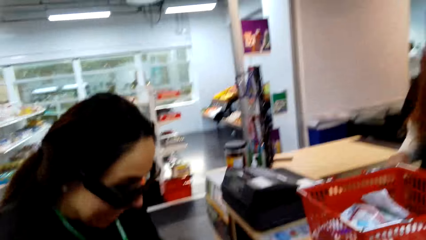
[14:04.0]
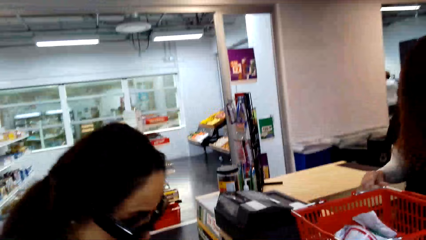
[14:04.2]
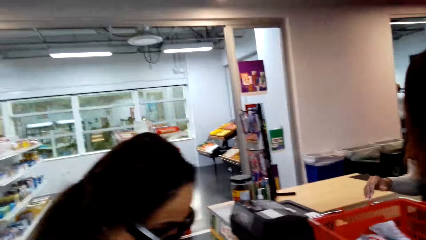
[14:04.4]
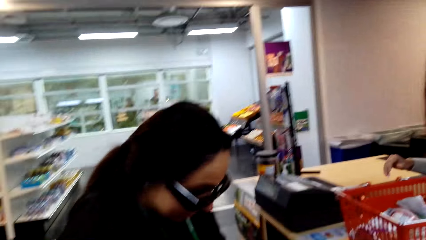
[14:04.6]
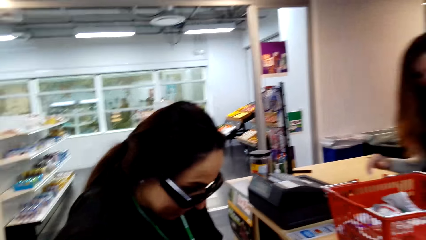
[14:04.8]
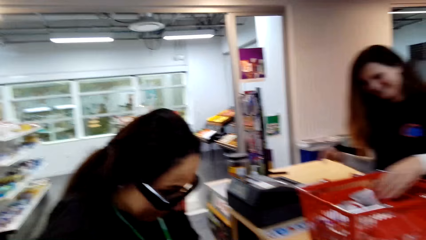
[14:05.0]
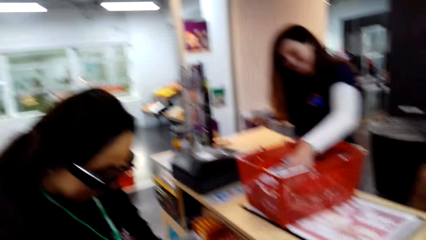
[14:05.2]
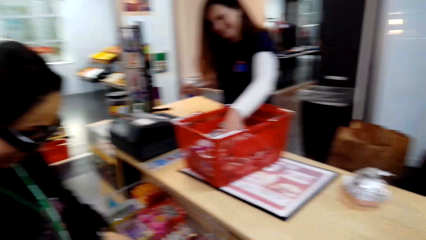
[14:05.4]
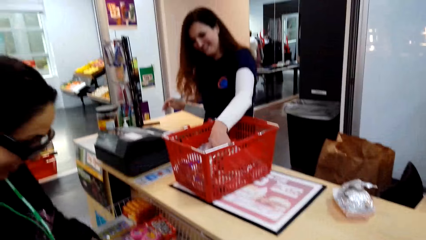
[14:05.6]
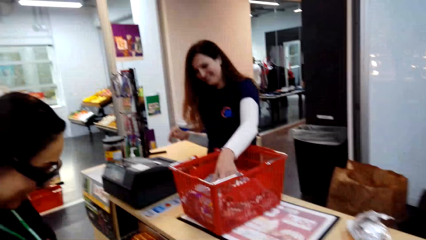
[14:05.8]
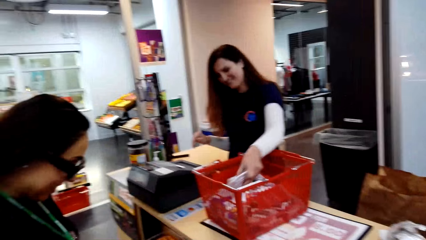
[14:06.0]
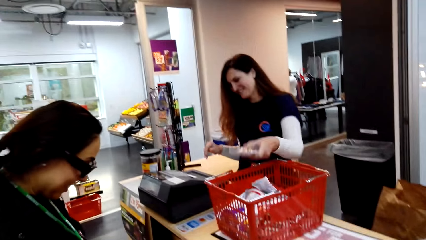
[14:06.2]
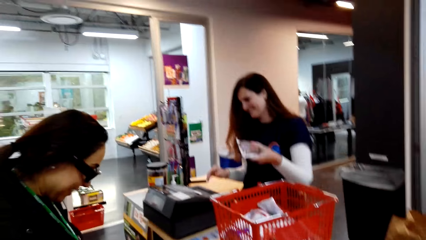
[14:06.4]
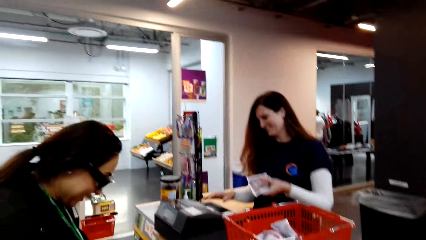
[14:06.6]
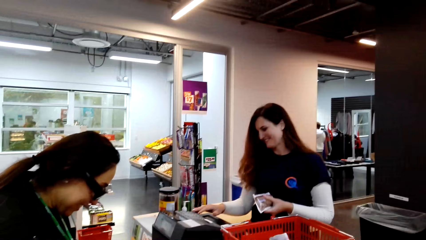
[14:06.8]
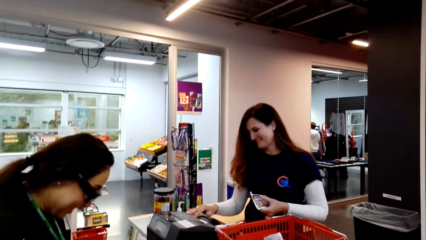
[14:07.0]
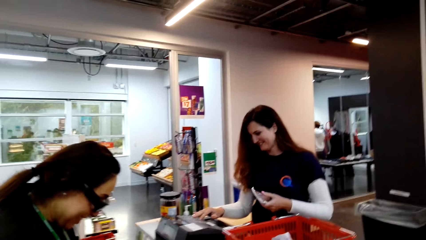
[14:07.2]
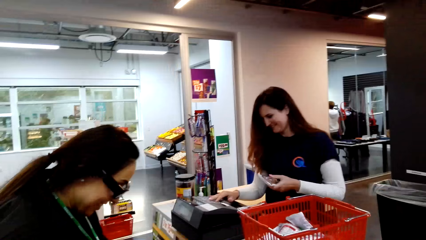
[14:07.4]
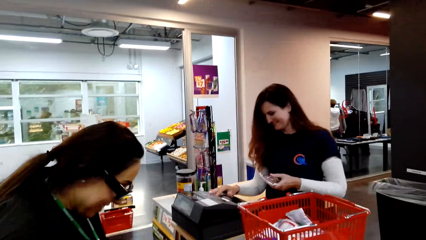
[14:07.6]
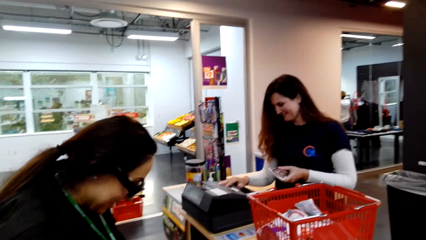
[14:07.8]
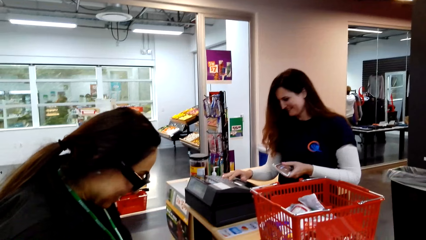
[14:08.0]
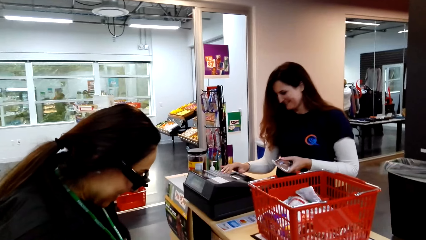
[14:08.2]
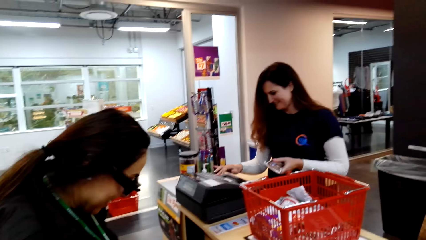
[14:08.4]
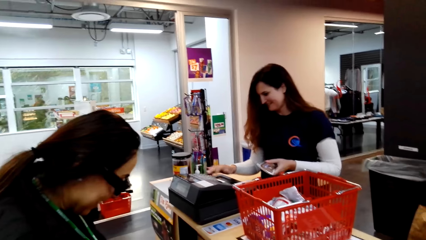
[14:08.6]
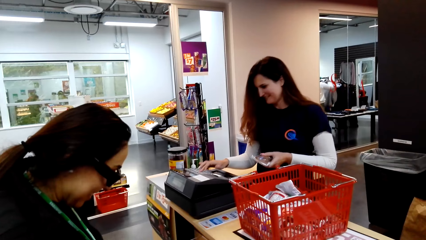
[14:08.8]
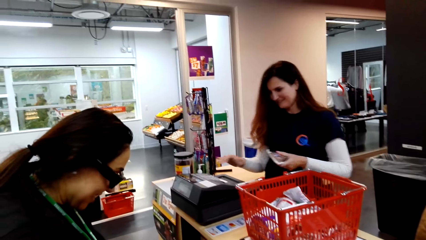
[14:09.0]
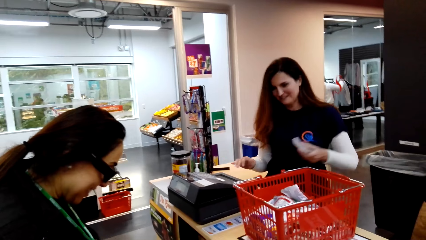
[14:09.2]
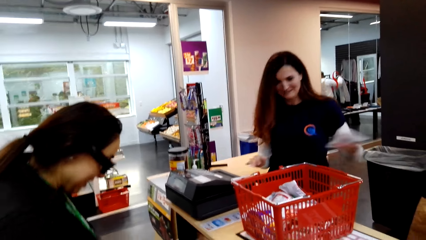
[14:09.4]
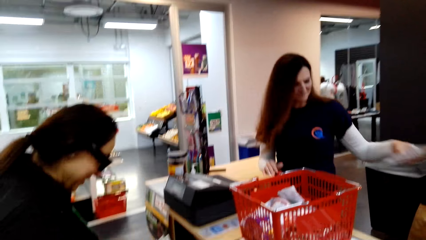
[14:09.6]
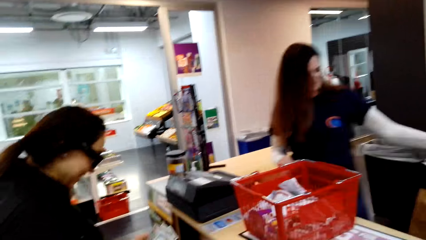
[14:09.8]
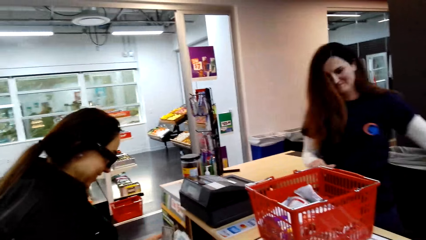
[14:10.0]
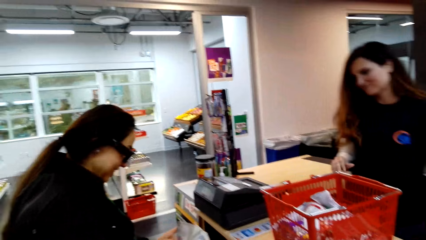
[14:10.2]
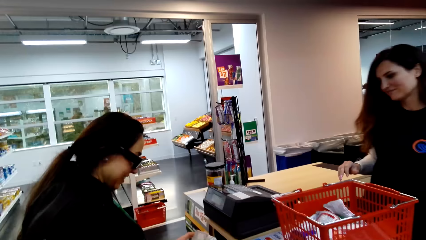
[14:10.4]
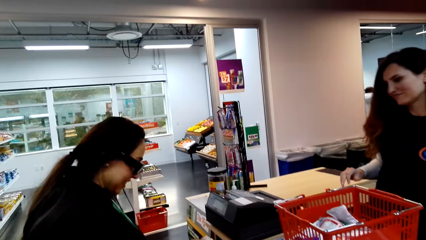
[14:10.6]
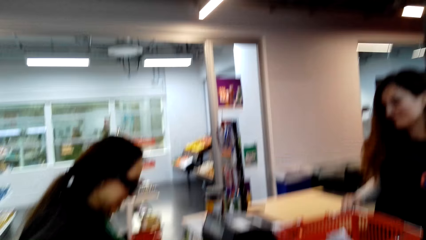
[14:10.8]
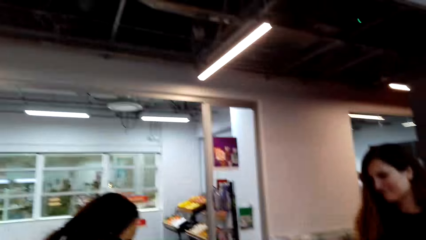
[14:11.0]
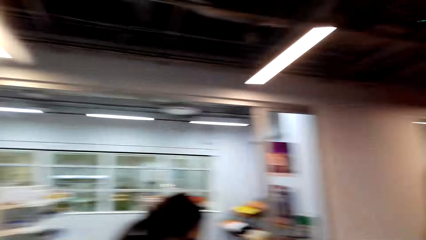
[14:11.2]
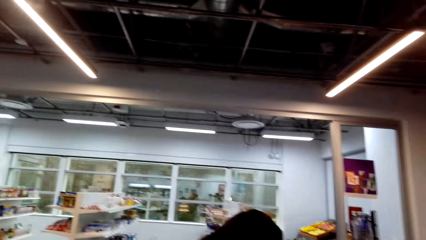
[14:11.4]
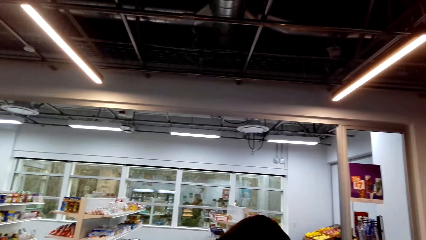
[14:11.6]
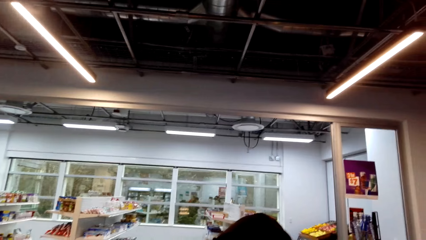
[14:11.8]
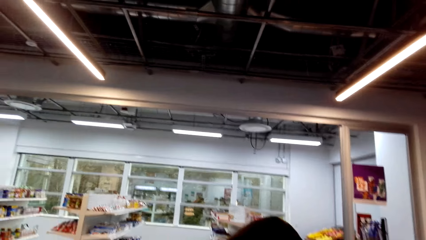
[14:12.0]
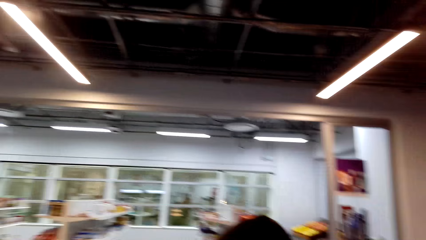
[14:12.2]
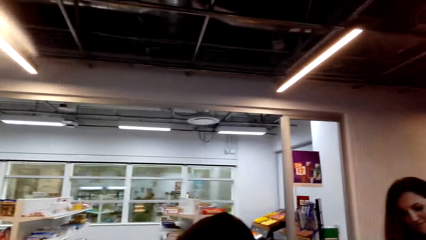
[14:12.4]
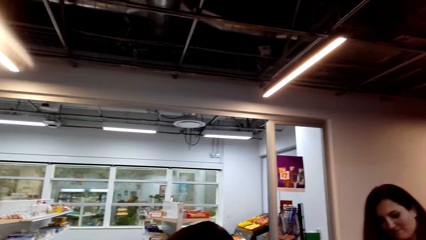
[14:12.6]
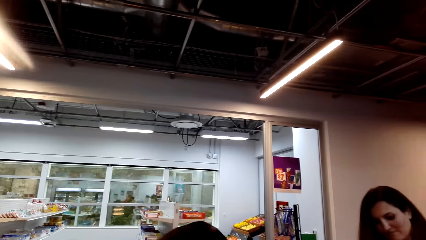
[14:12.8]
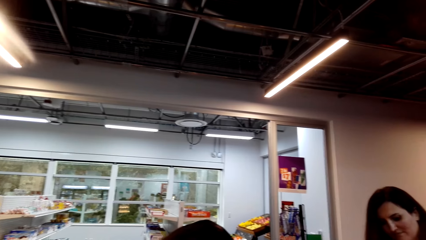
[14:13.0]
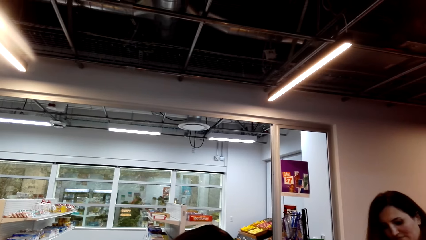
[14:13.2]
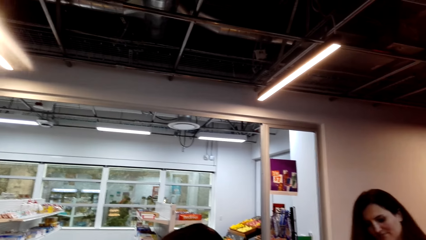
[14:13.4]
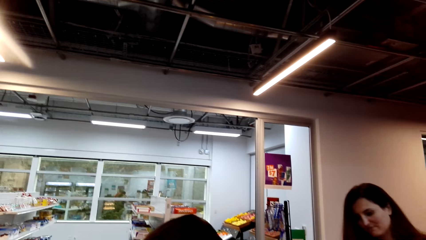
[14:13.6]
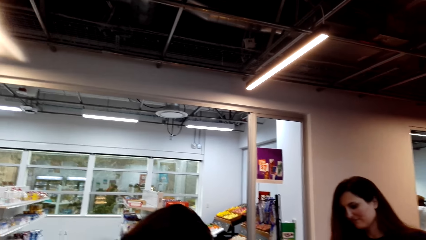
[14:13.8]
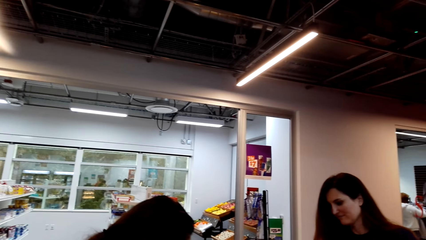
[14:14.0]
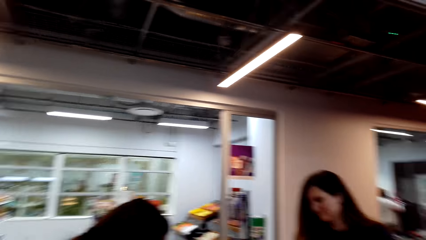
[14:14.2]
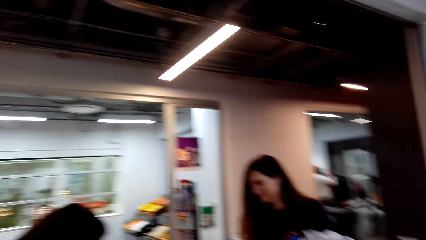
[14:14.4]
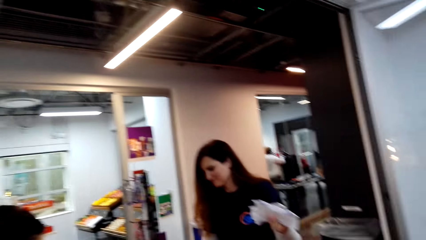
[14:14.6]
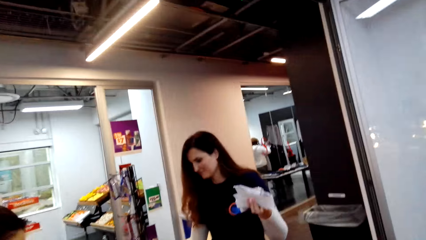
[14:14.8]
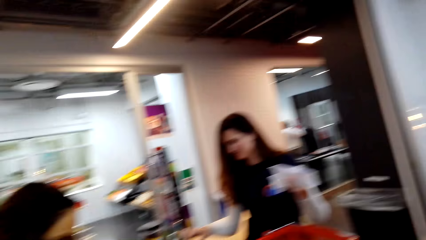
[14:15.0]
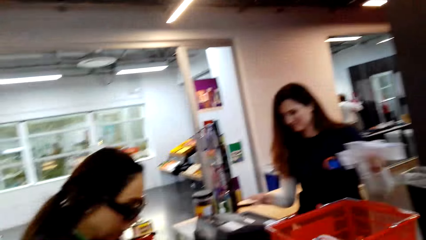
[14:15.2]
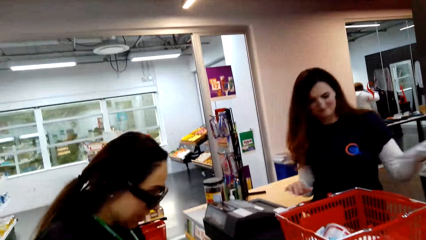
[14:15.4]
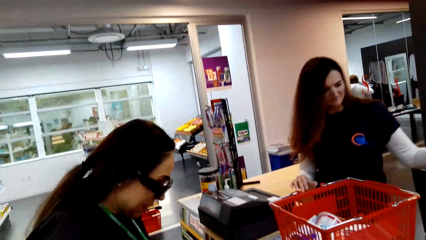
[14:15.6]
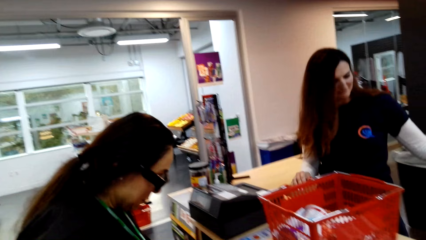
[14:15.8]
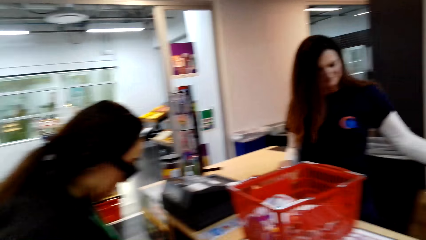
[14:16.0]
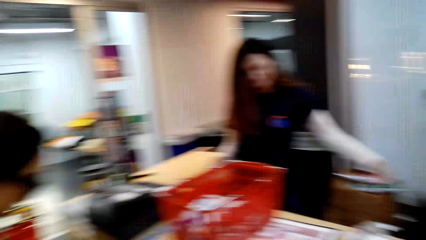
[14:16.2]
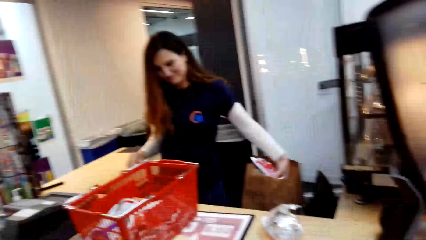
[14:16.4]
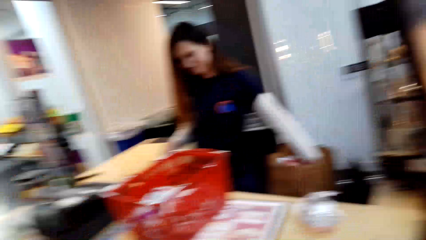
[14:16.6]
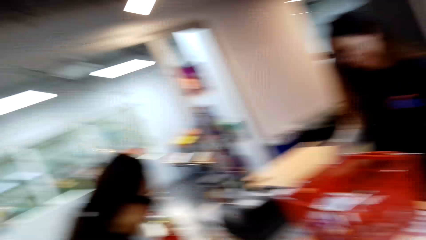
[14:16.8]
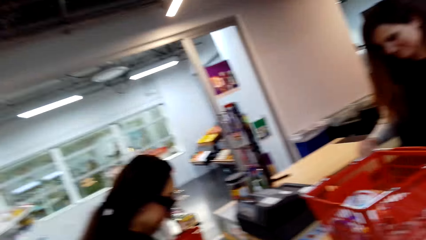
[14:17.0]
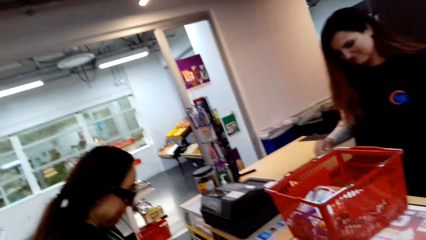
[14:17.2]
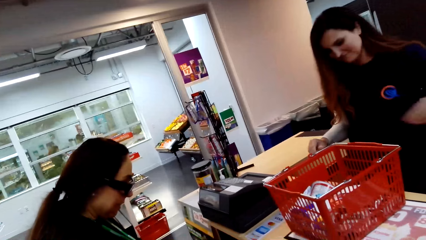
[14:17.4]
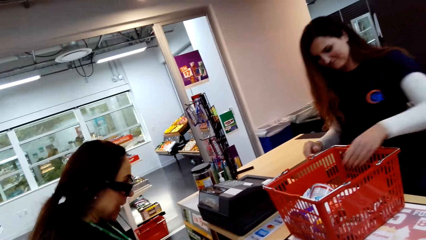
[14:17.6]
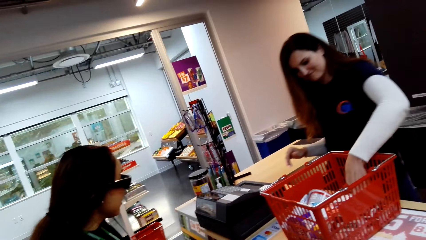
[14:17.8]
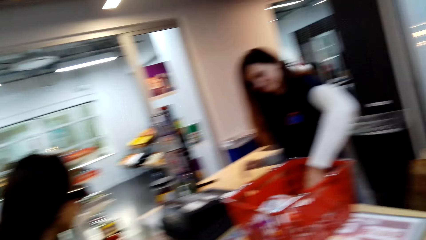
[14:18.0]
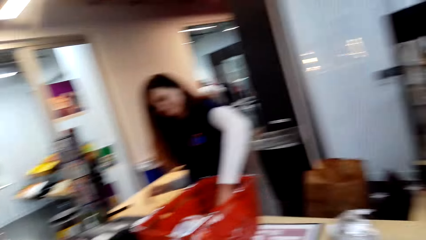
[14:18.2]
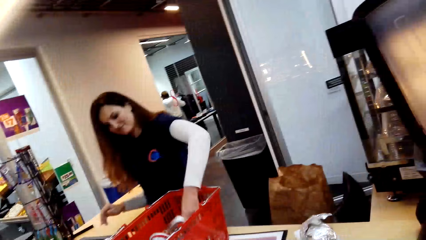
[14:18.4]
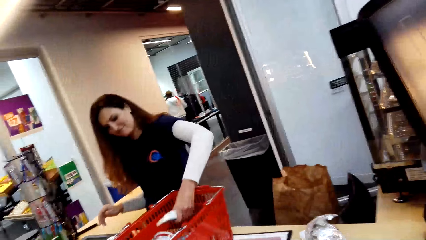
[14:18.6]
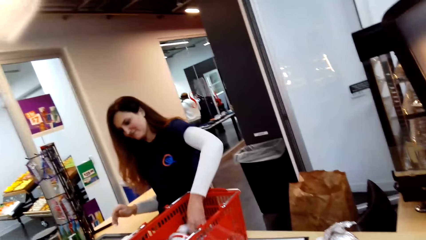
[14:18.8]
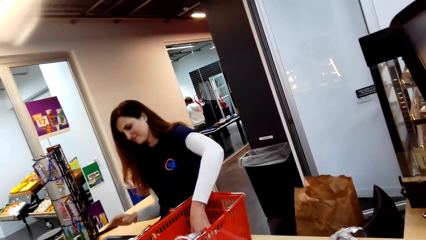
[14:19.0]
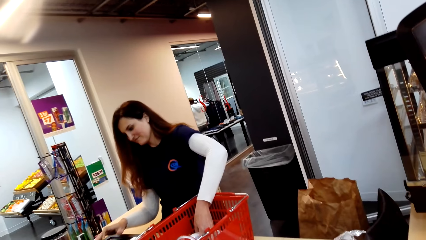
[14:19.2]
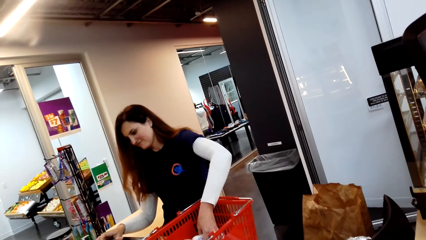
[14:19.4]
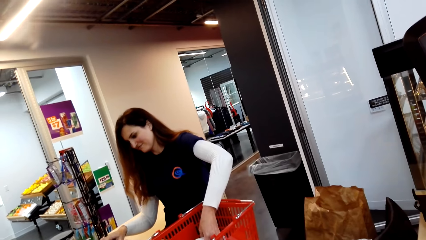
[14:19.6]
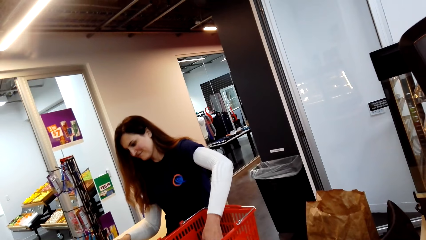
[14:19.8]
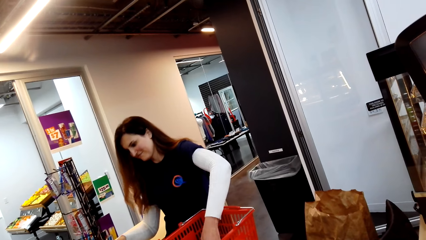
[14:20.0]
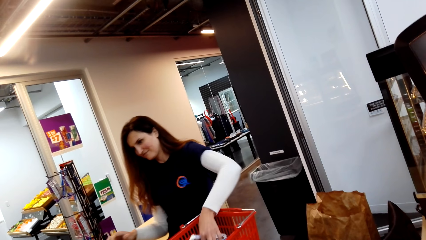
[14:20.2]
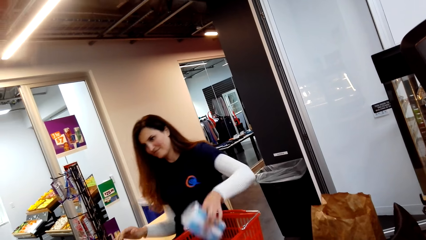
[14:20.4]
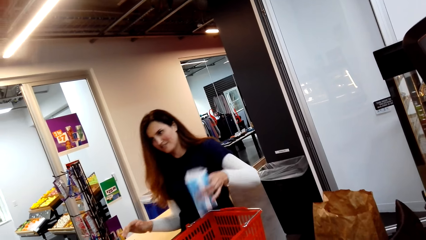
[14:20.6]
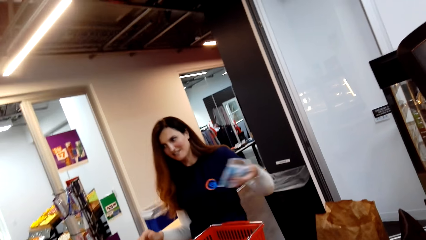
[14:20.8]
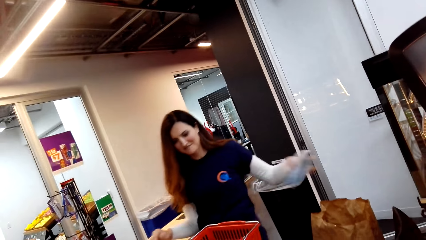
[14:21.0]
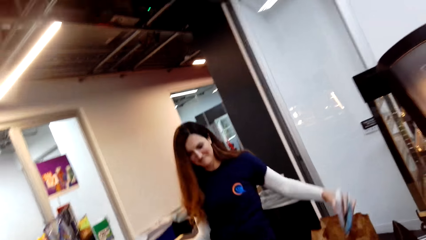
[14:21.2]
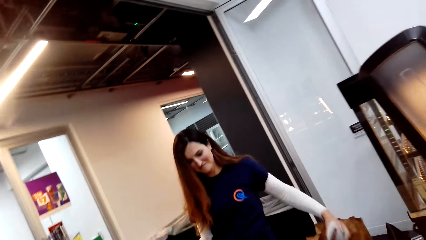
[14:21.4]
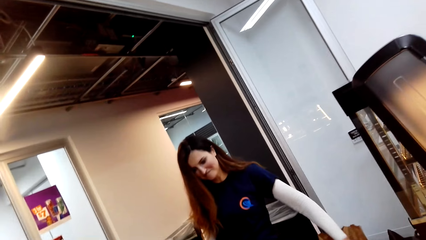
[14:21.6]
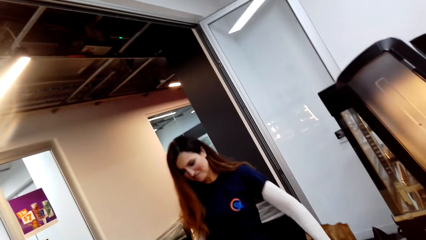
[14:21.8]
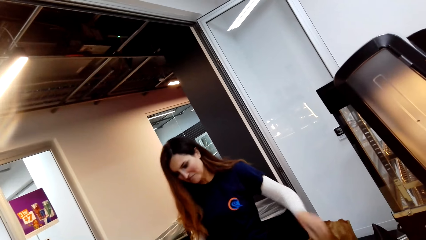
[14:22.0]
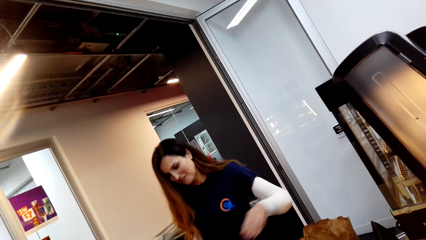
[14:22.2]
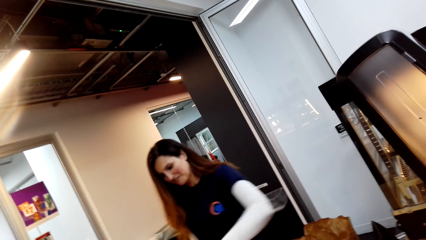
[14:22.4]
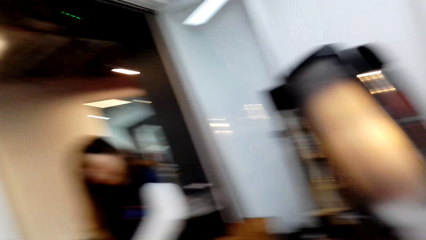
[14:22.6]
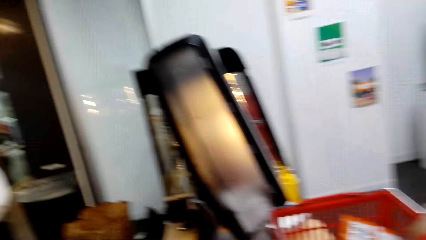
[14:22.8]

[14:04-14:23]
The camera wearer moves the camera around. A cashier enters the price of the goods in the machine. A woman converses with the camera wearer and another woman. The camera wearer moves the camera around the mall. They look around. The other woman scans the items. The camera wearer stares at the counter.
